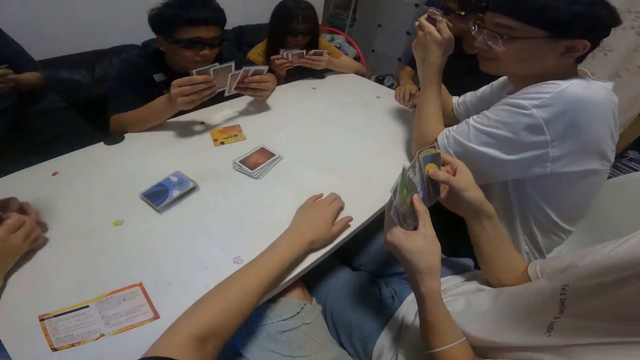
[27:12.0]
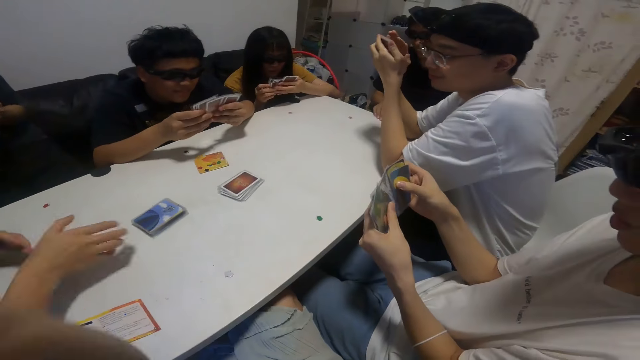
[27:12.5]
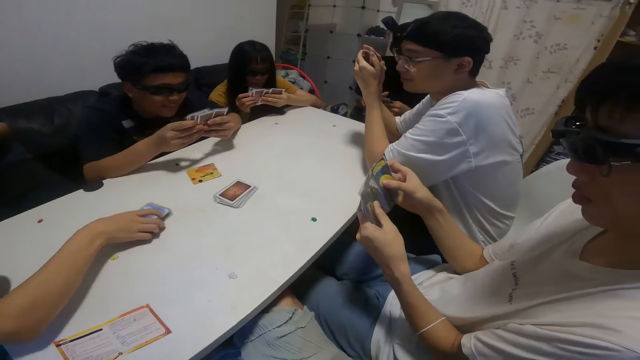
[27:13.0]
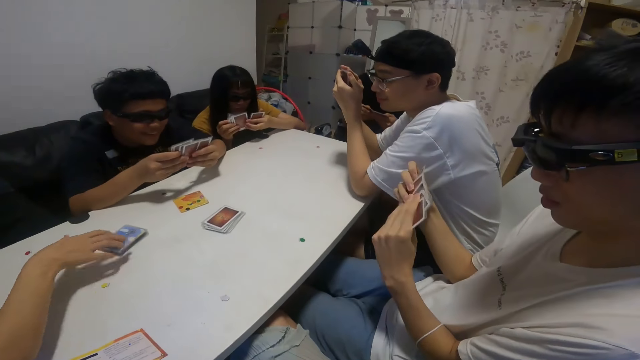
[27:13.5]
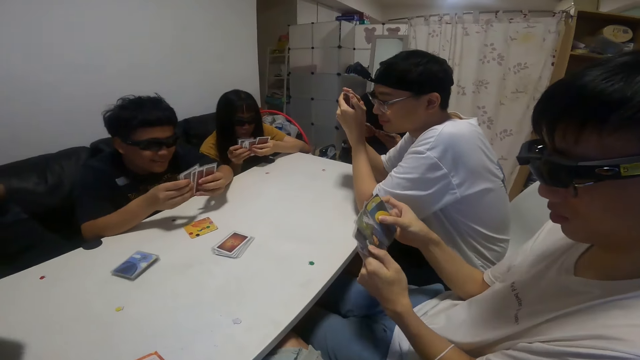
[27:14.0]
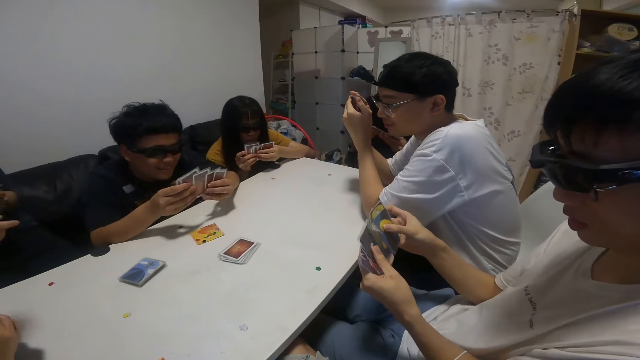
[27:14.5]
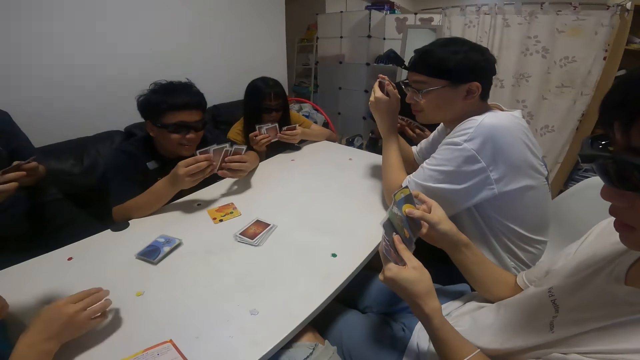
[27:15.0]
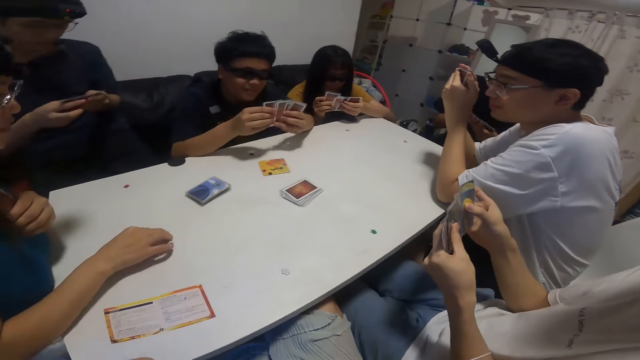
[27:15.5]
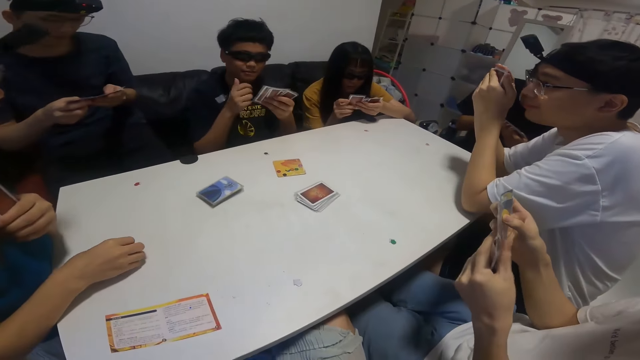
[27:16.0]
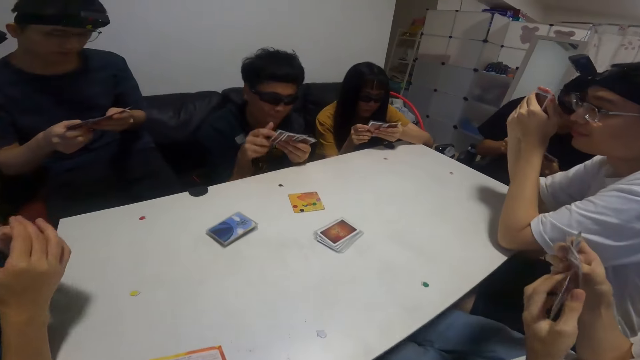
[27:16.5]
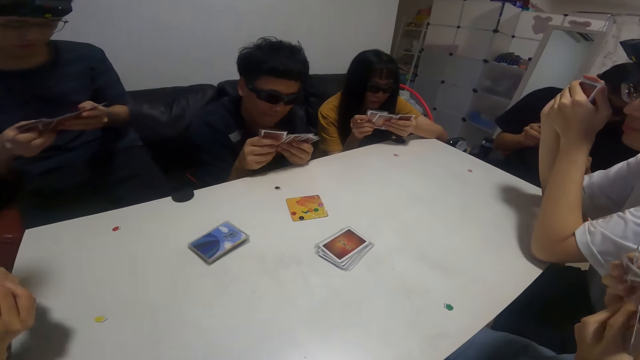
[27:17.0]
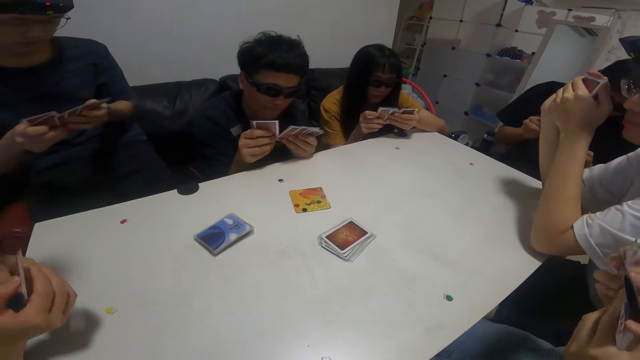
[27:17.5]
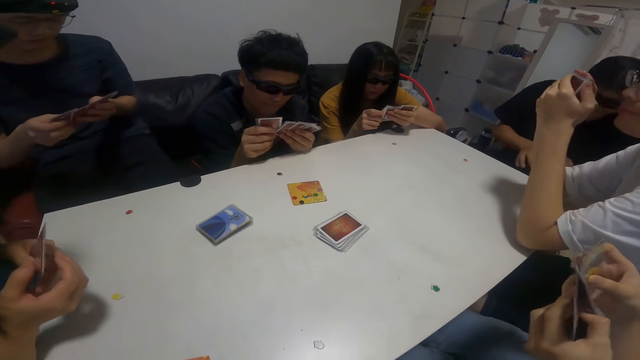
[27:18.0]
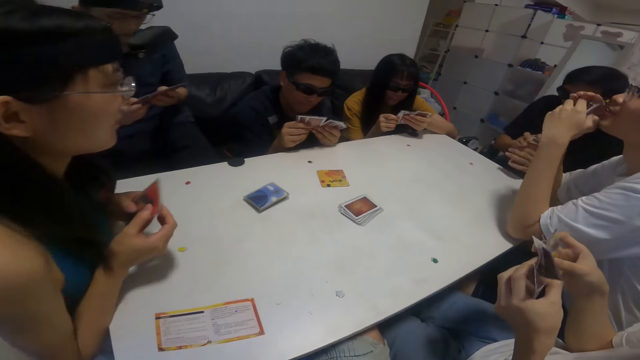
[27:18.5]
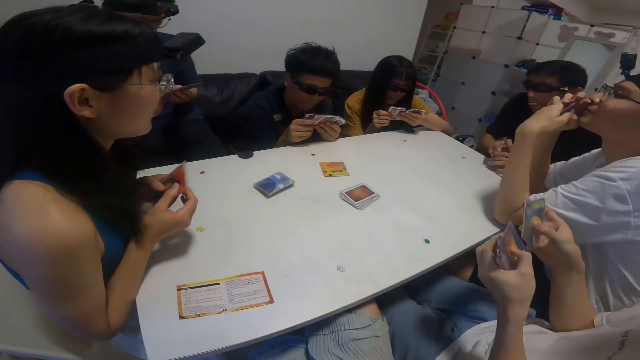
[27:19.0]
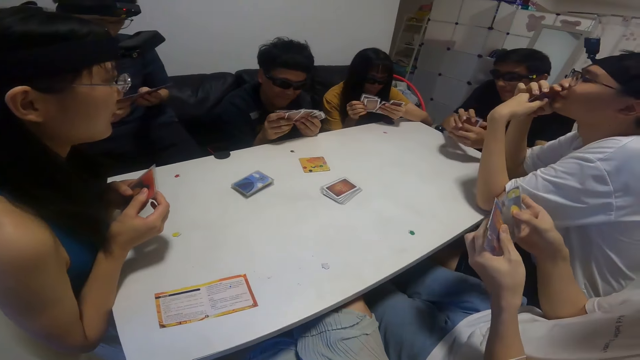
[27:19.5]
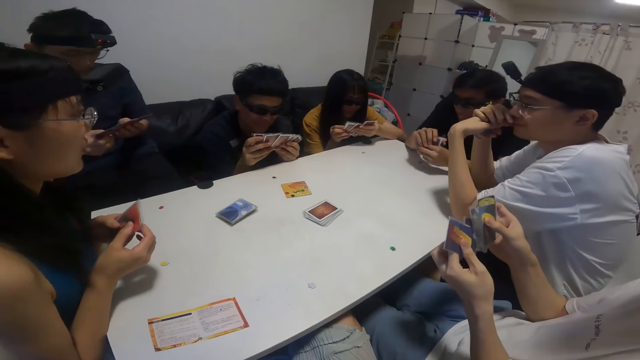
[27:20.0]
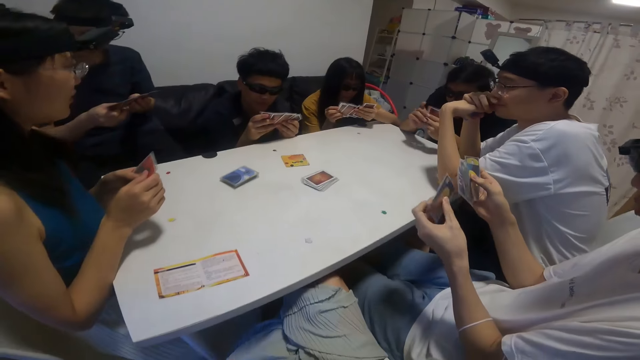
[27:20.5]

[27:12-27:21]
The camera wearer moves the token point on the table. A boy flips through cards in his left hand with his right hand. Another boy flips through cards in his left hand with his right hand. A girl moves a pebble around the table with her right finger. A woman touches the cards.

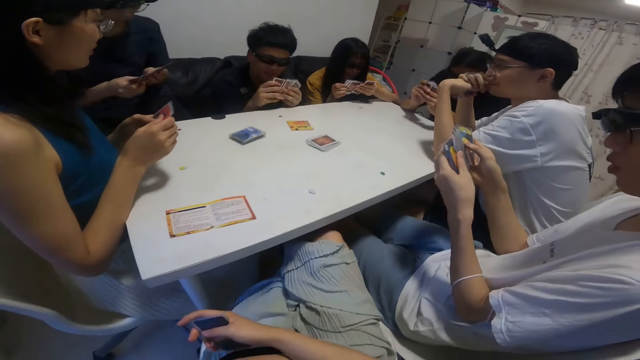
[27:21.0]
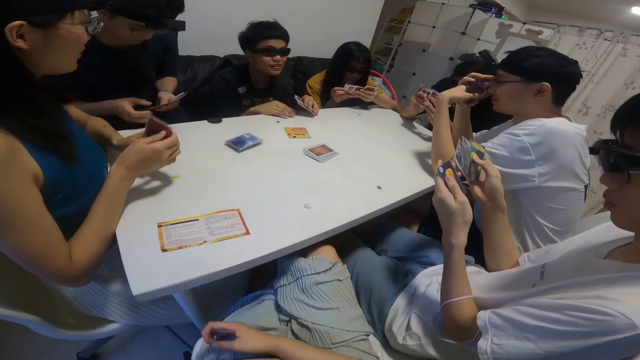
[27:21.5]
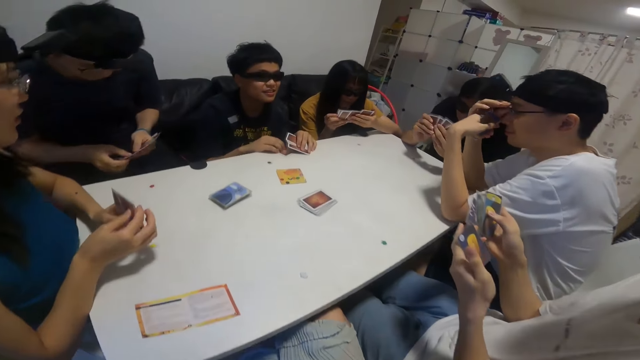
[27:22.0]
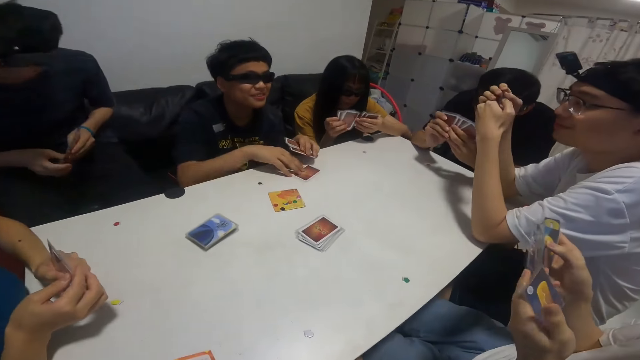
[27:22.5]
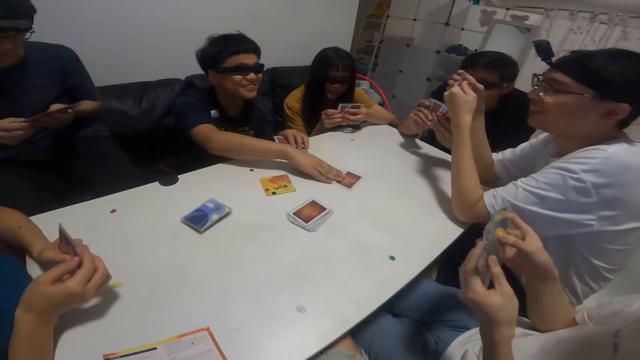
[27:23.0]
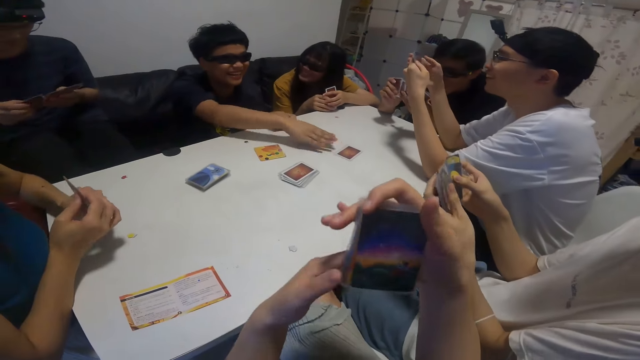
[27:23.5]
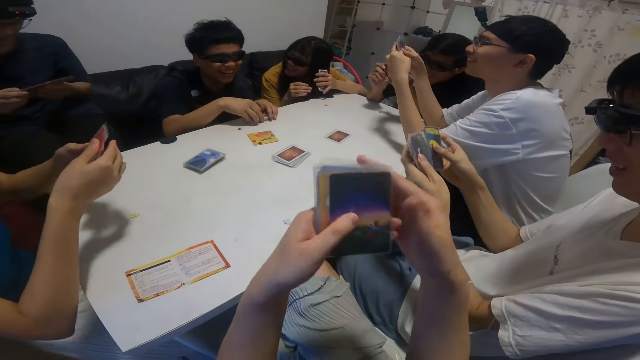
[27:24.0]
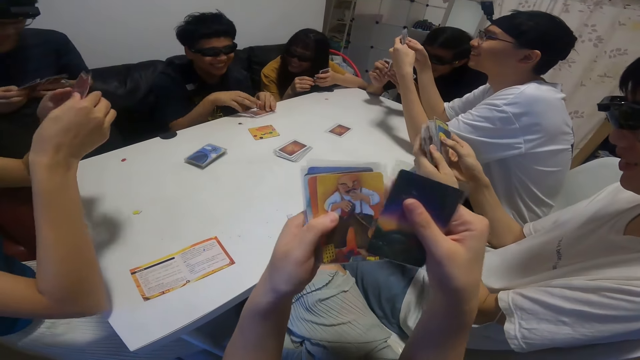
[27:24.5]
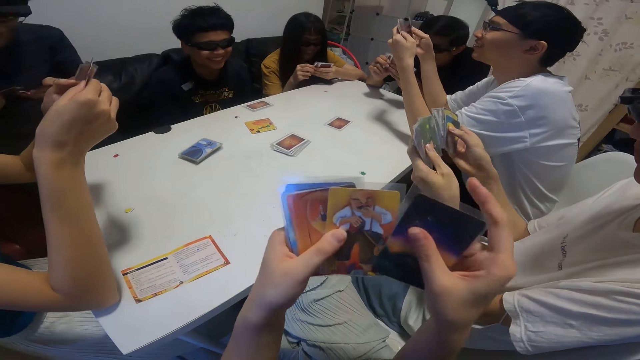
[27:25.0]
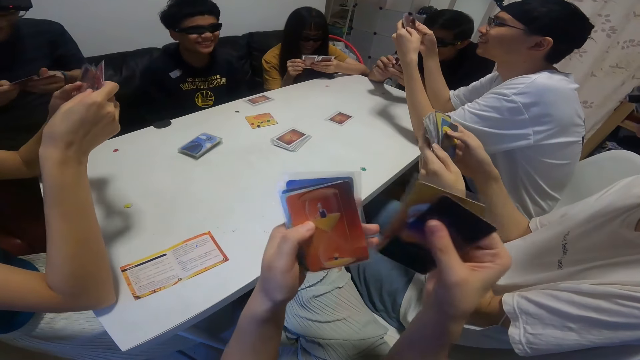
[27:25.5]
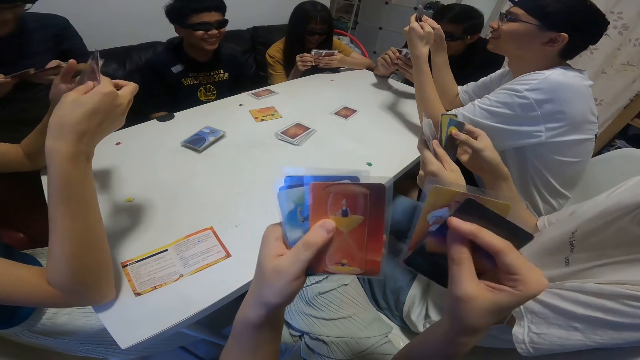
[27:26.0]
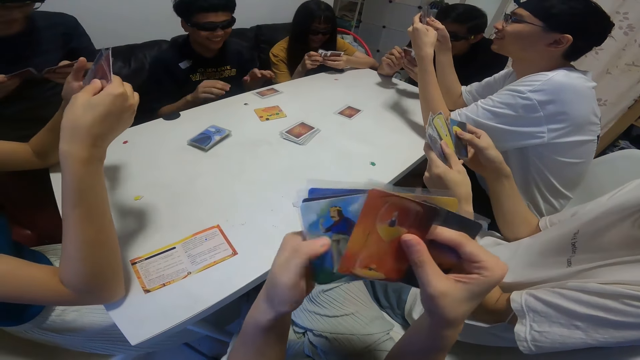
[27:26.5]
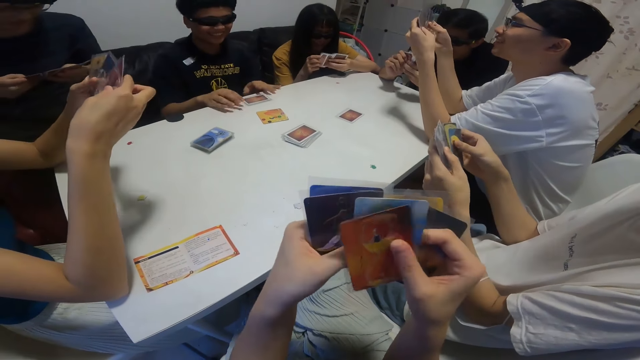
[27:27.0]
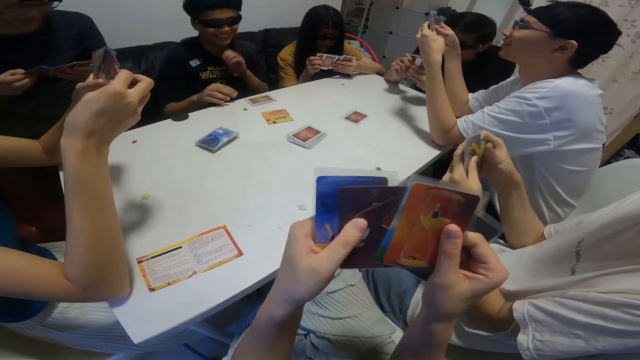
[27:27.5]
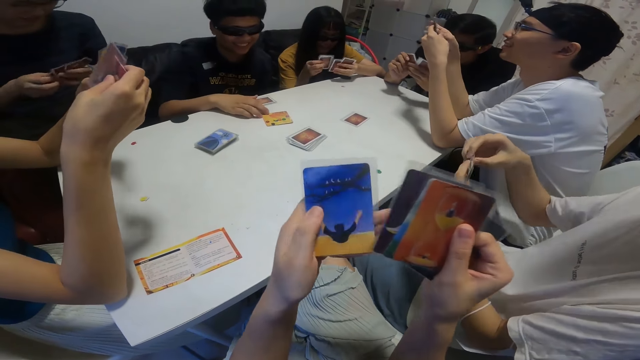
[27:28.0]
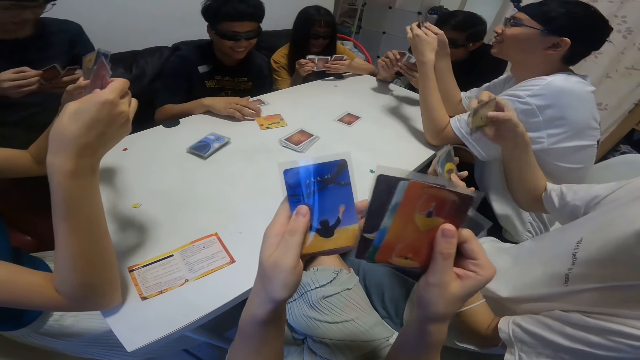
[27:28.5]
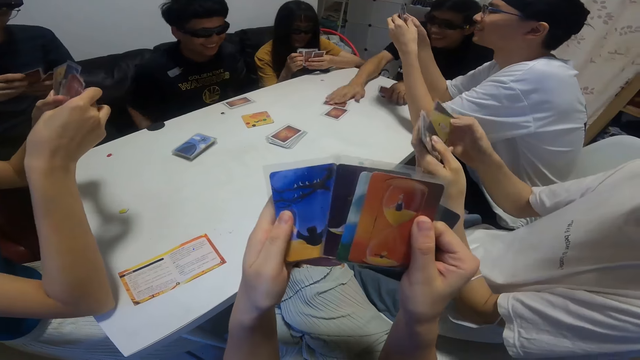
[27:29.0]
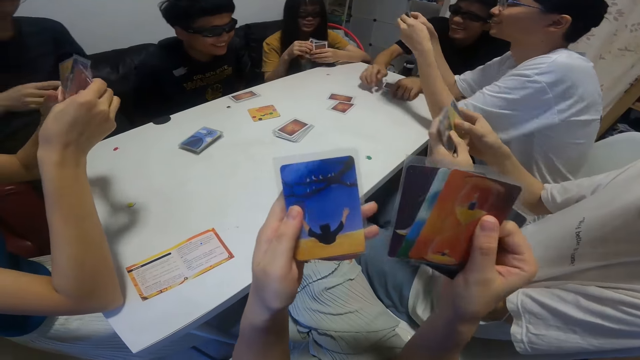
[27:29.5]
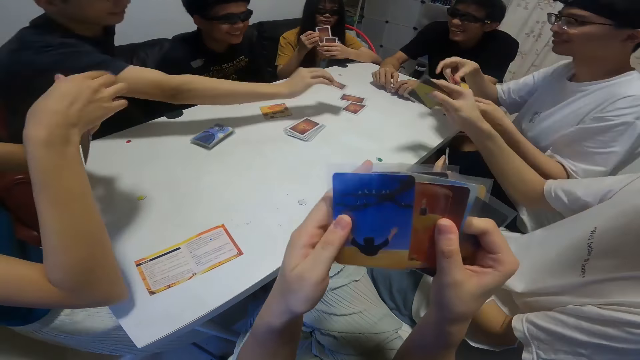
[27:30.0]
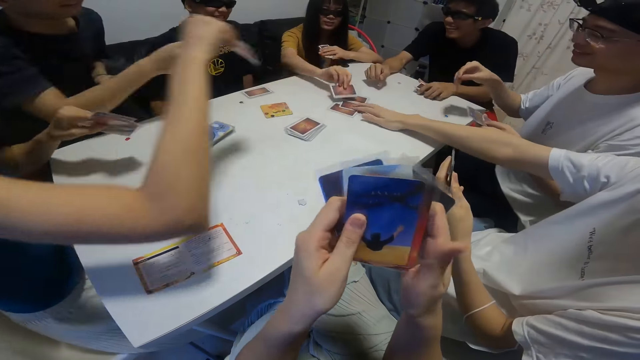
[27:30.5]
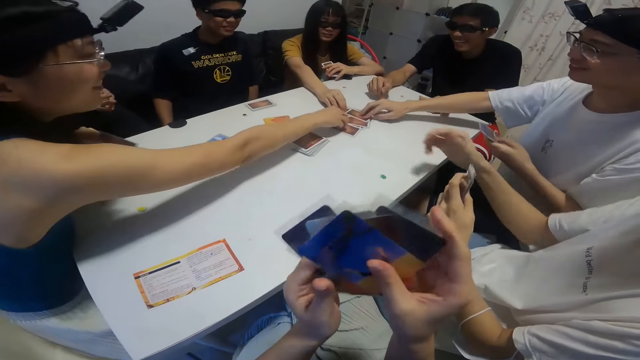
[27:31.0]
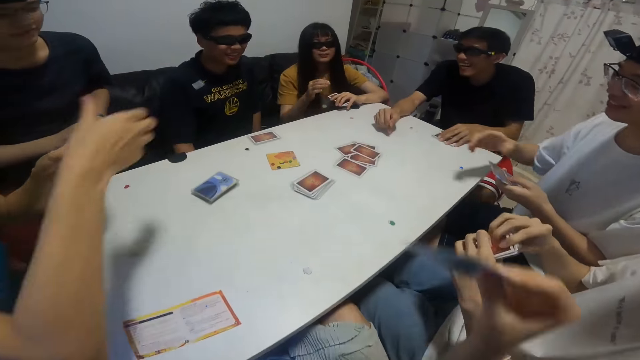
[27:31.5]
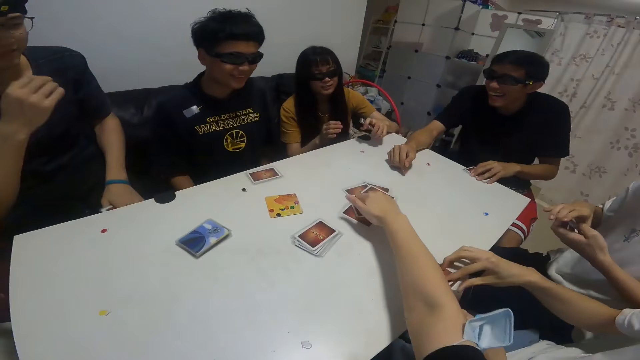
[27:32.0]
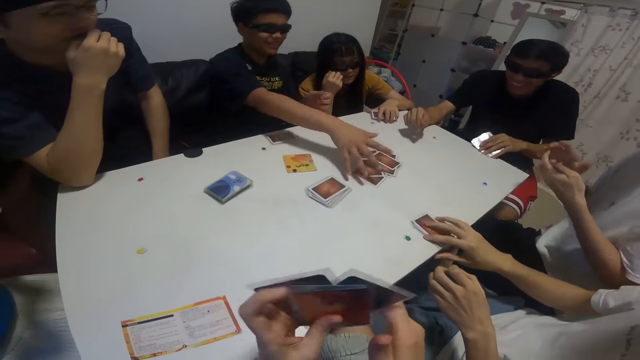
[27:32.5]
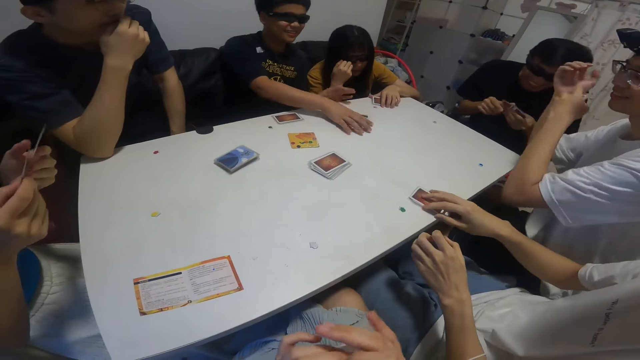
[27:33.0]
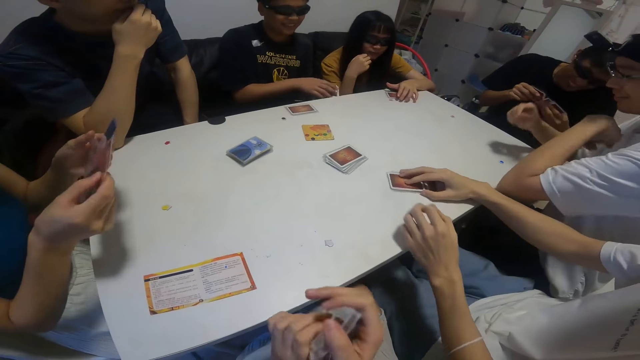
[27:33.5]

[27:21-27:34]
A boy drops a card in his right hand on the table. Another boy flips through cards in his left hand with his right hand. The first boy places cards in his hands on the table. The camera wearer flips through cards in her left hand with her right hand. Another boy flips through cards in his left hand with his right hand. A girl flips through cards in her left hand with her right hand. The camera wearer touches the cards. Another girl flips through cards in her left hand with her right hand. Another boy flips through cards in his left hand with his right hand. Another boy drops a card in his right hand on the table. A man puts cards on the table. The third boy drops a card in his right hand on the table. The second boy drops a card in his right hand on the table. The second girl drops a card in her right hand on the table. The first girl drops a card in her right hand on the table. The fourth boy drops a card in his right hand on the table. The camera wearer drops a card in her right hand on the table. The first boy takes the cards and packs the cards on the table with his right hand.
